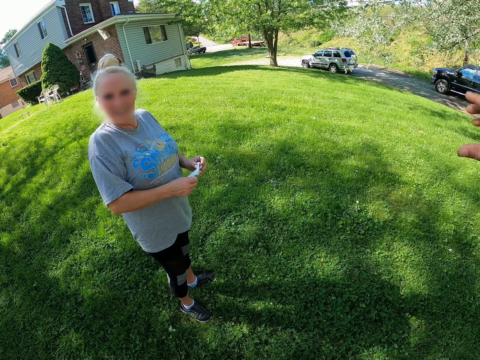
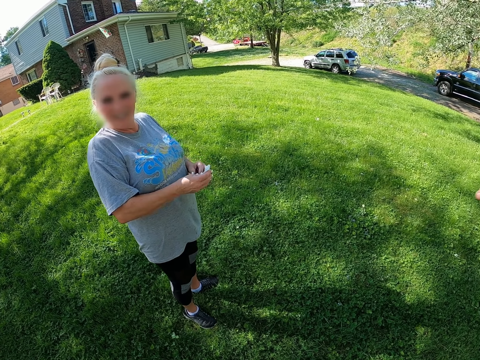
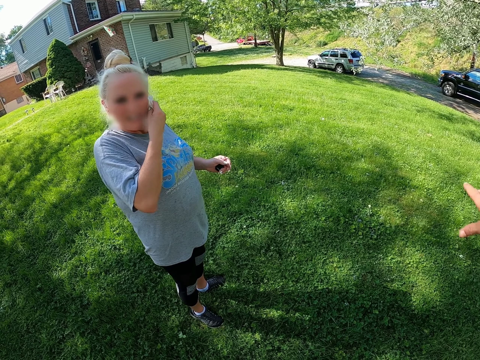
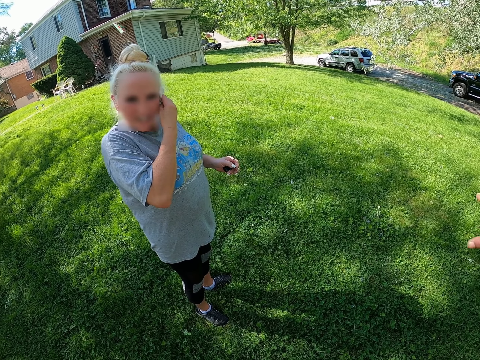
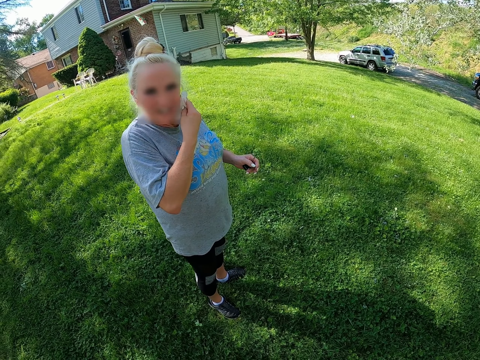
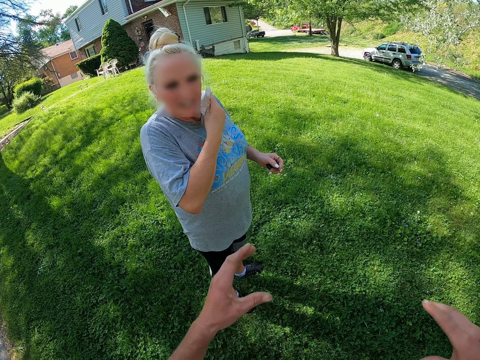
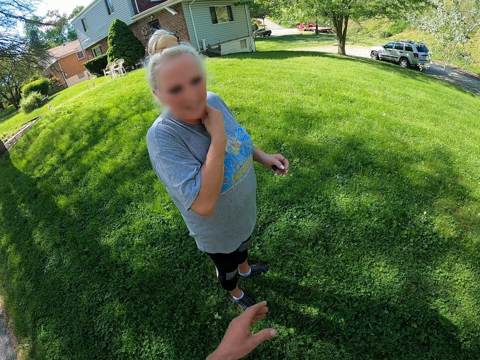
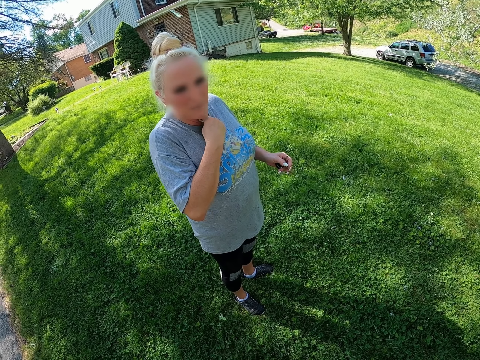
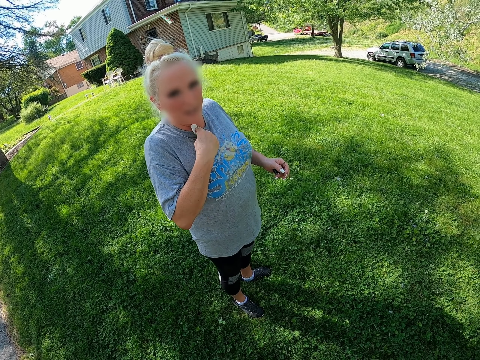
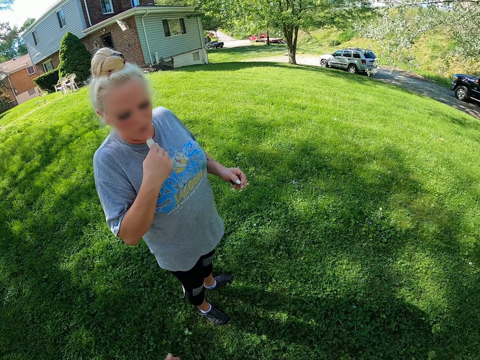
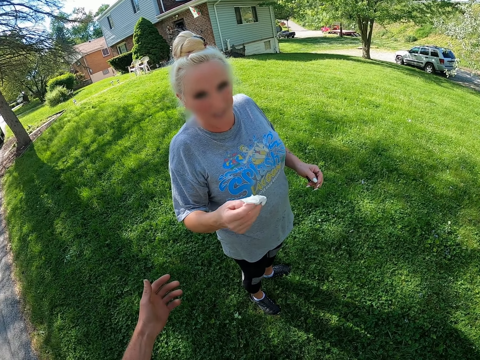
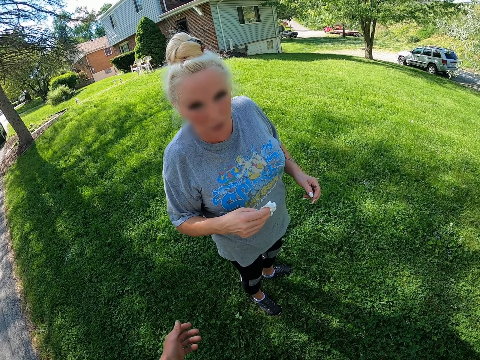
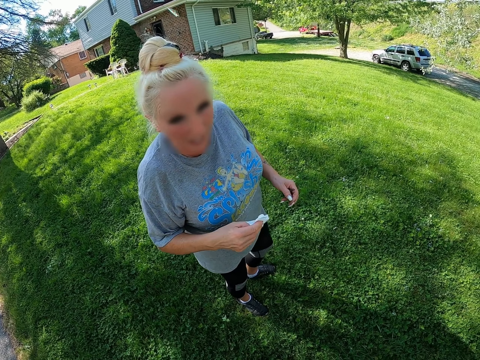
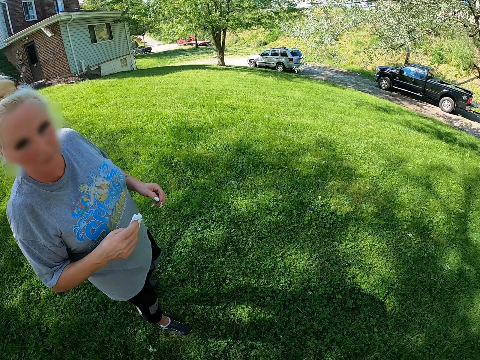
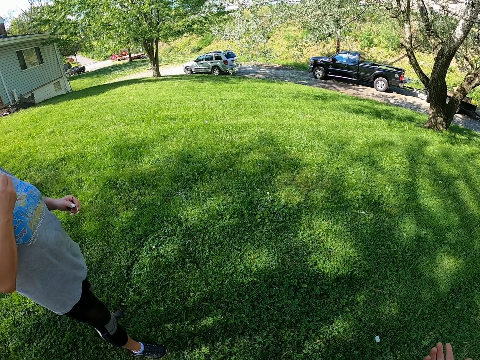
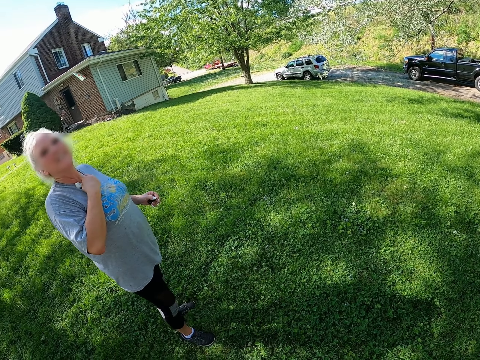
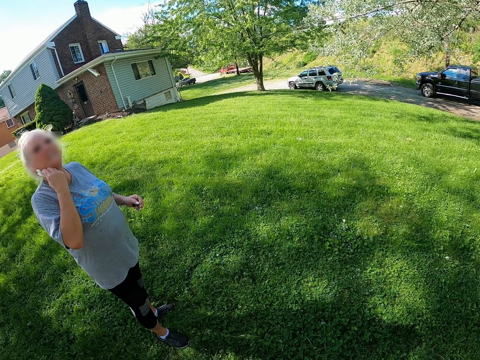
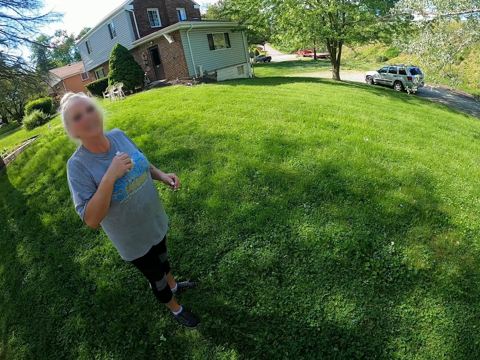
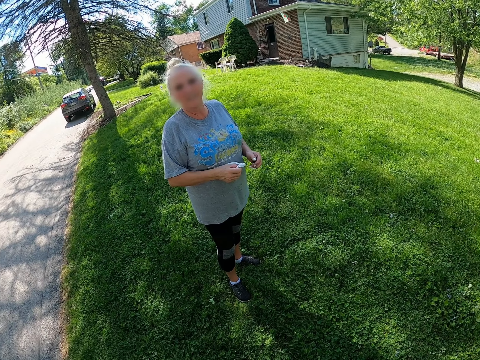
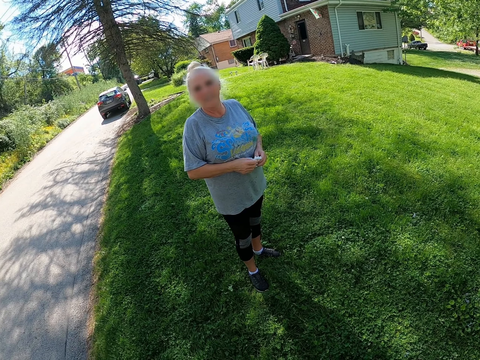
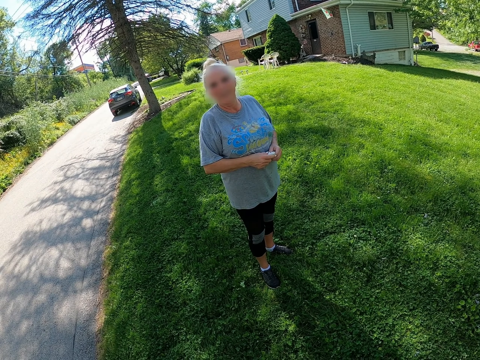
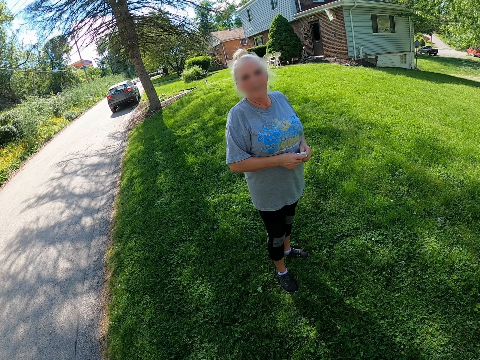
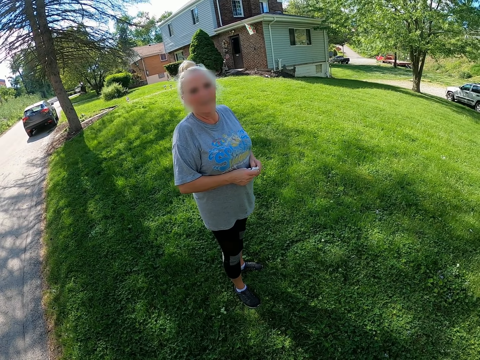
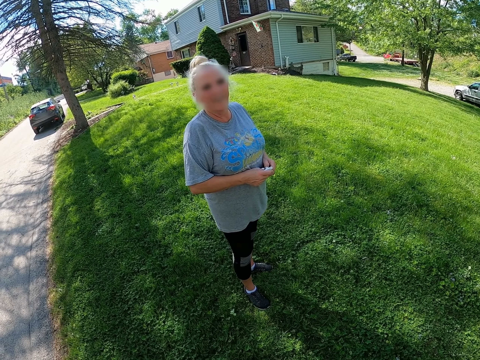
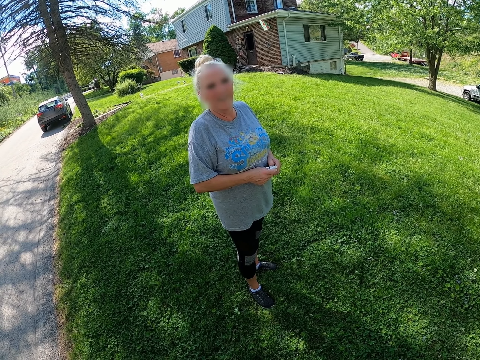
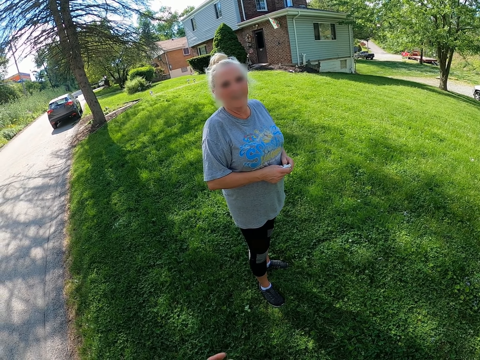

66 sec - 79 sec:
The person wipes her face. She wipes her face again.

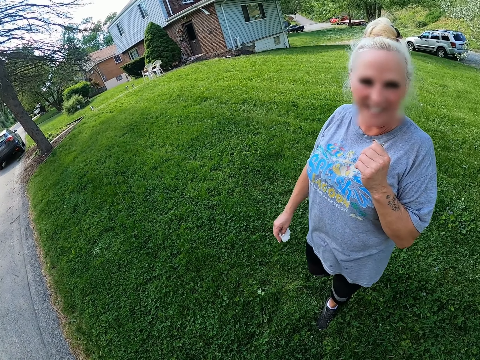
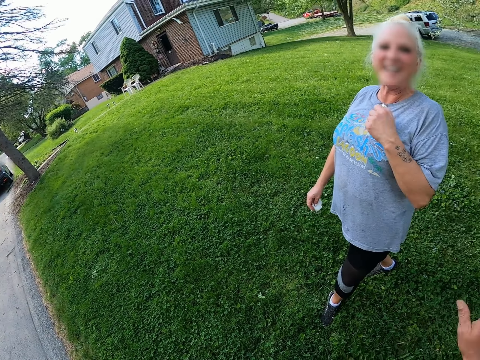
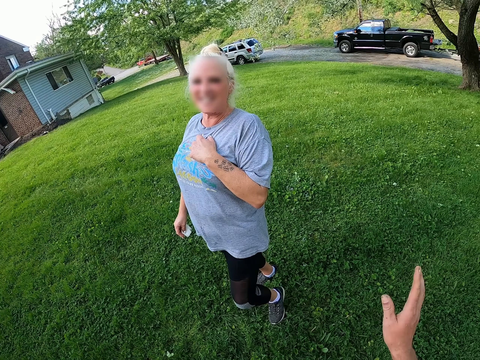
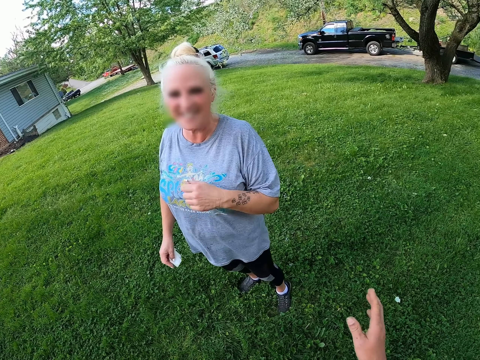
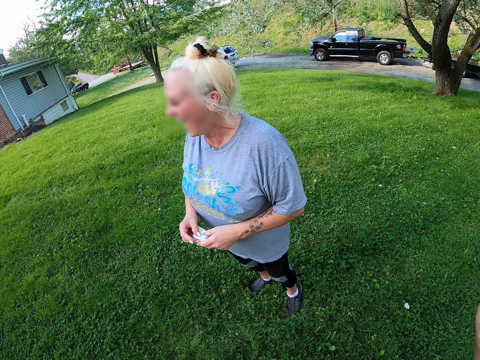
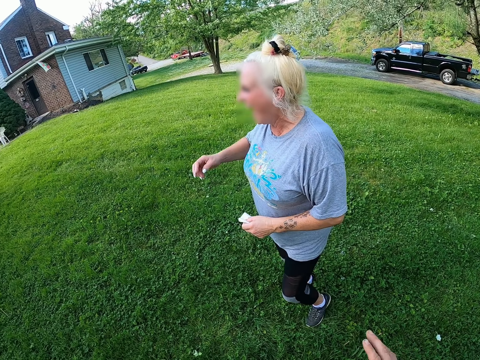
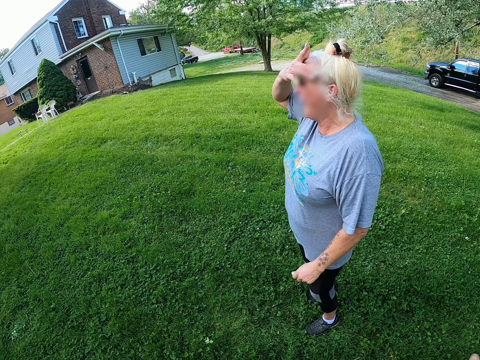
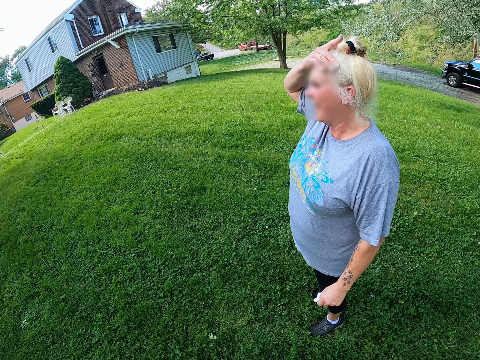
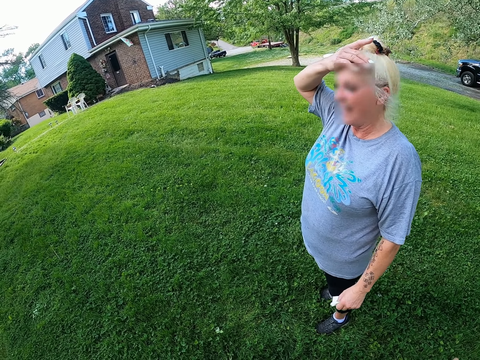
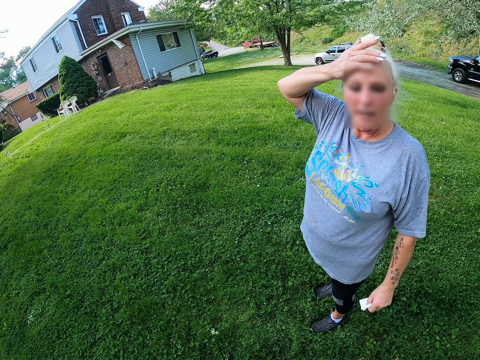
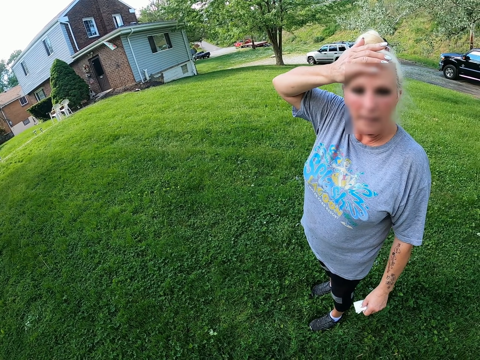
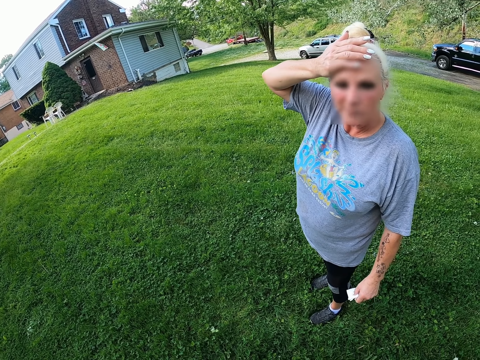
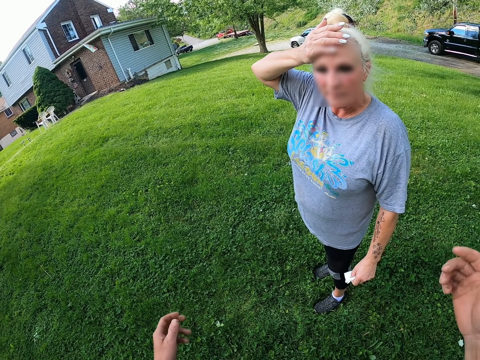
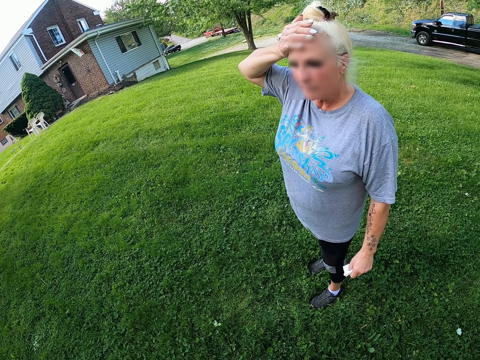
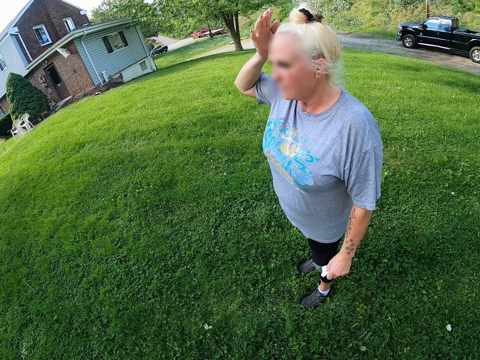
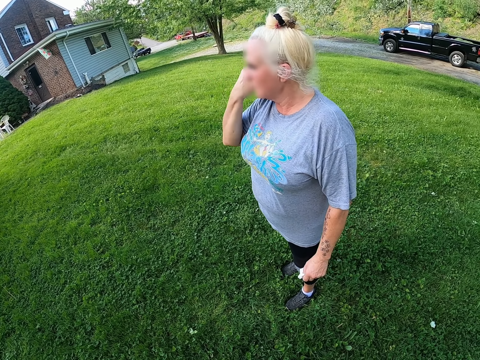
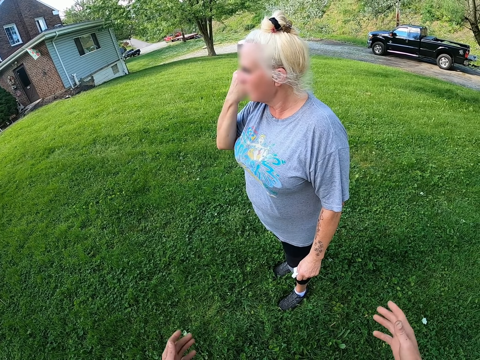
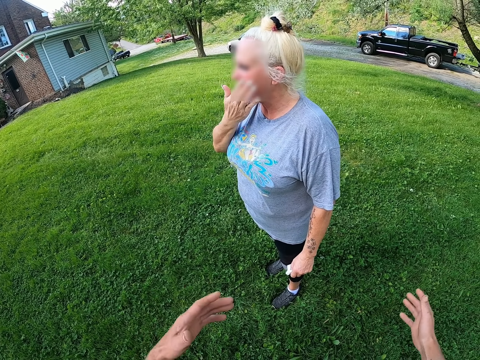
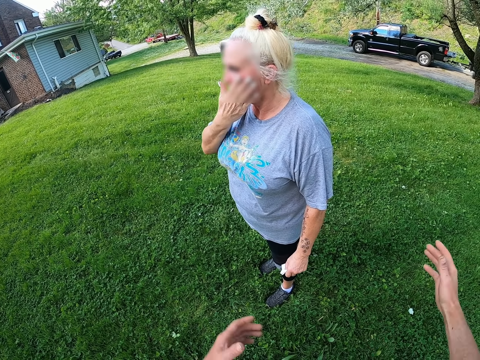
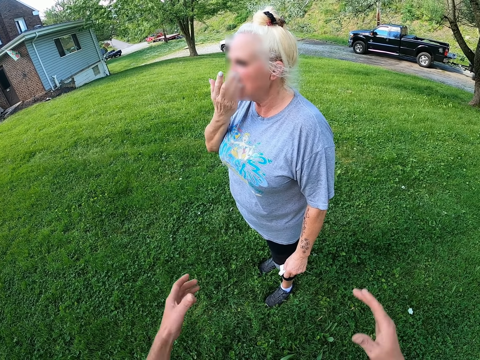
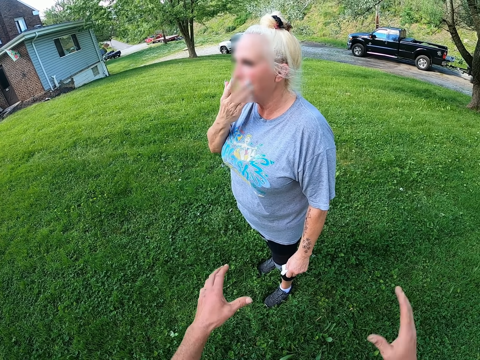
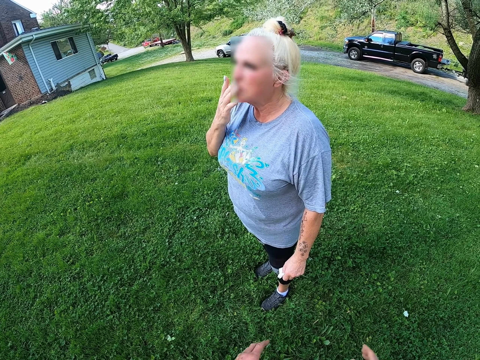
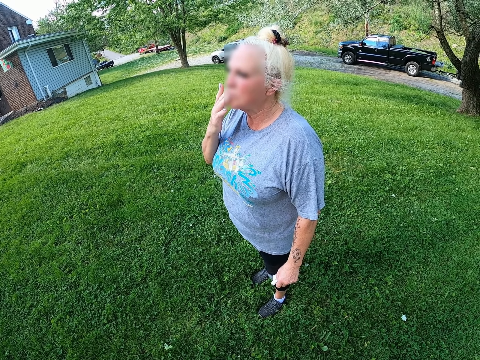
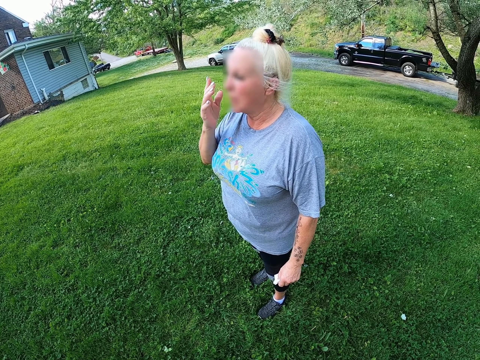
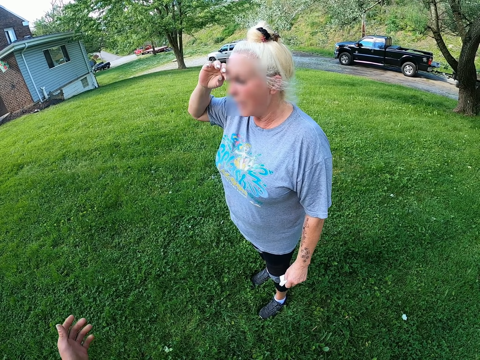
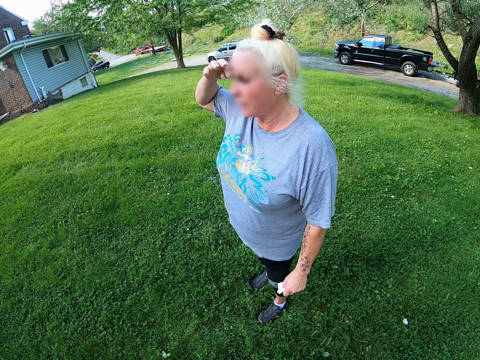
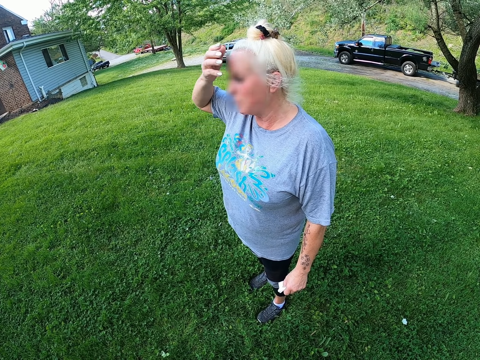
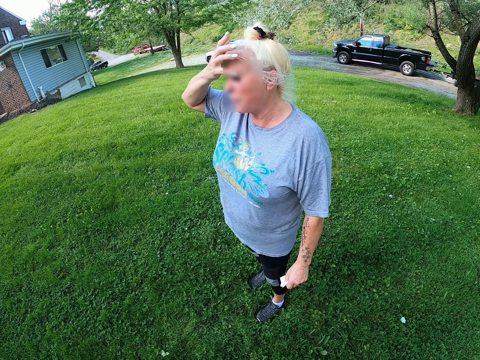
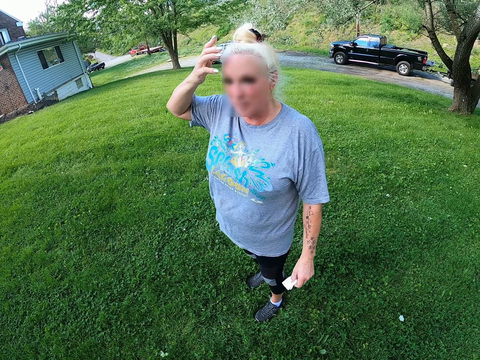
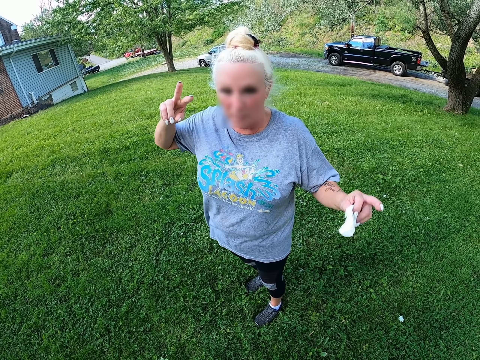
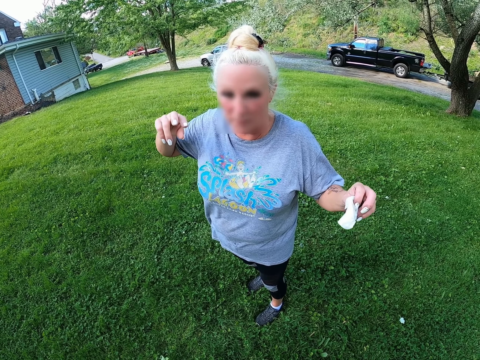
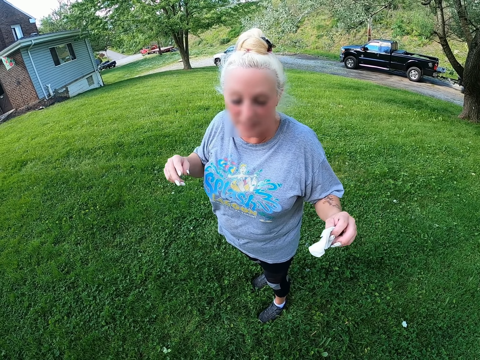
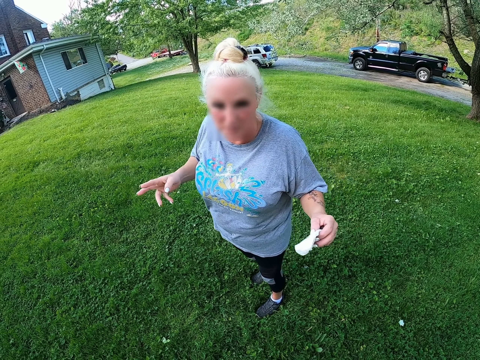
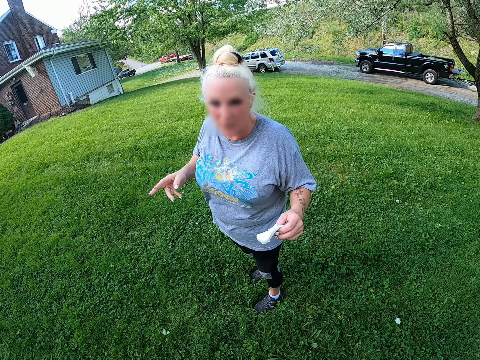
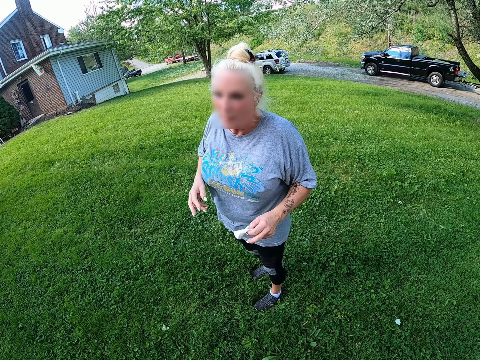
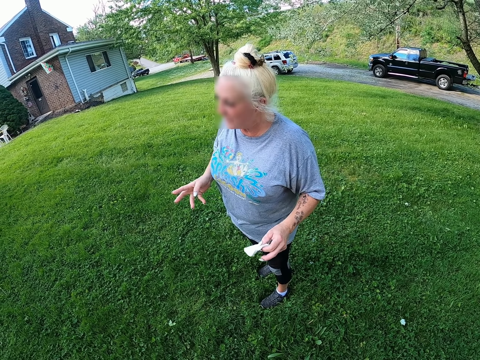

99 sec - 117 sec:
The camera wearer moves his hand. The person touches her forehead. The person raises up her hand.
